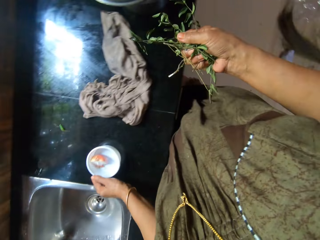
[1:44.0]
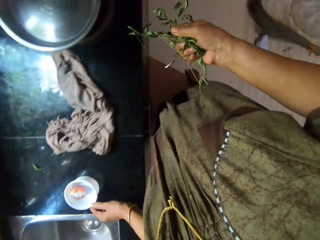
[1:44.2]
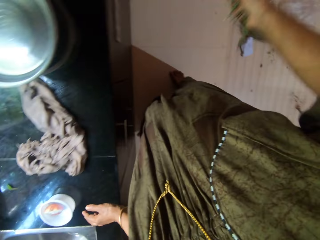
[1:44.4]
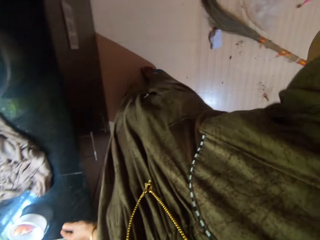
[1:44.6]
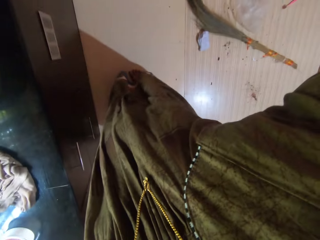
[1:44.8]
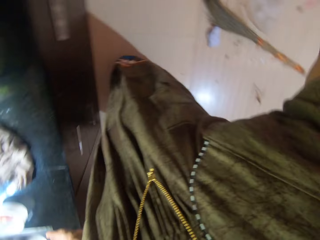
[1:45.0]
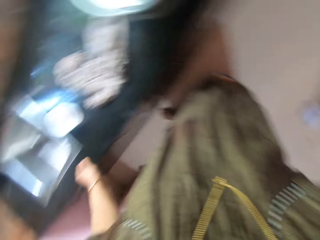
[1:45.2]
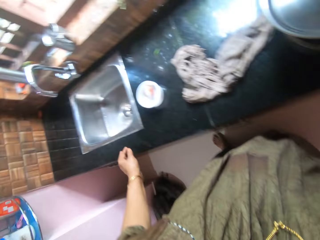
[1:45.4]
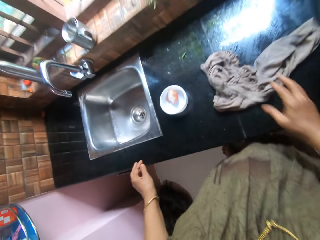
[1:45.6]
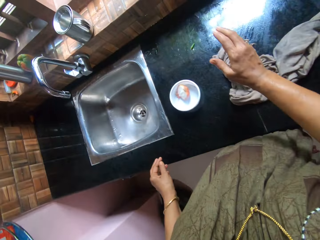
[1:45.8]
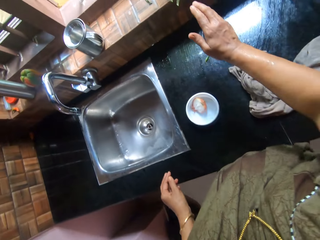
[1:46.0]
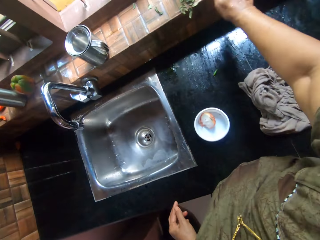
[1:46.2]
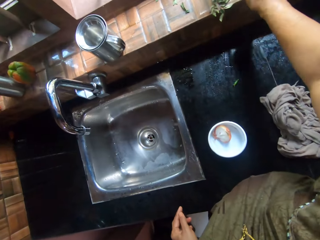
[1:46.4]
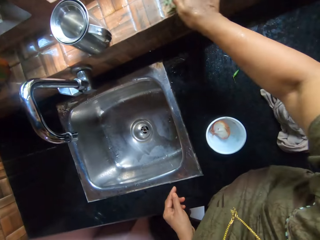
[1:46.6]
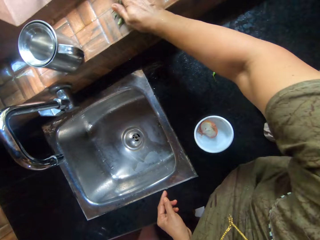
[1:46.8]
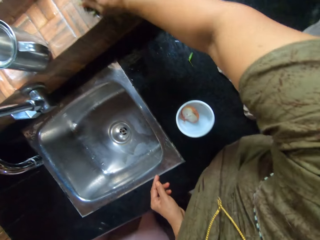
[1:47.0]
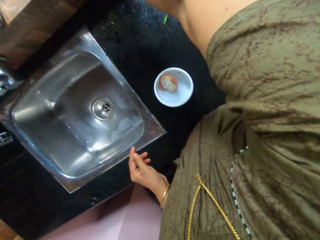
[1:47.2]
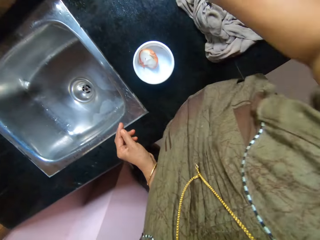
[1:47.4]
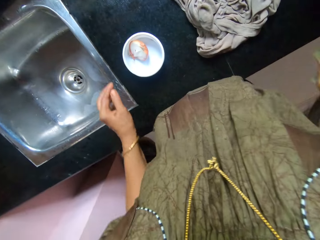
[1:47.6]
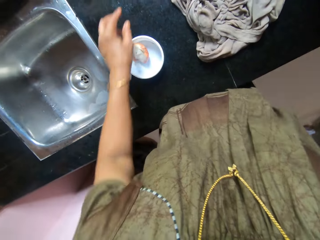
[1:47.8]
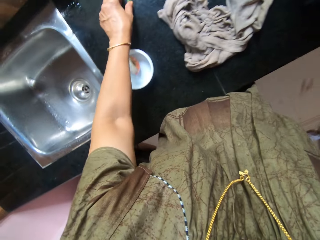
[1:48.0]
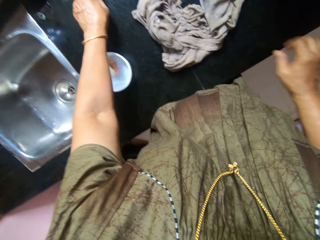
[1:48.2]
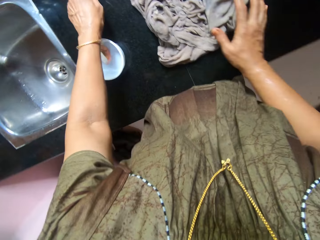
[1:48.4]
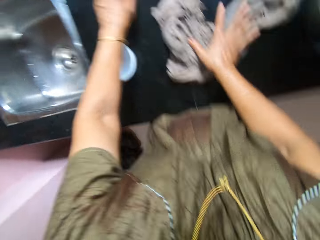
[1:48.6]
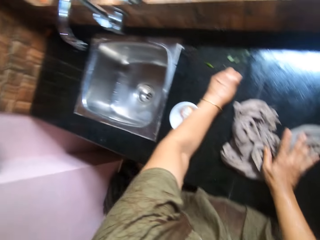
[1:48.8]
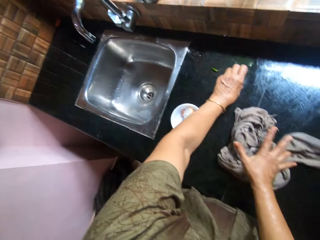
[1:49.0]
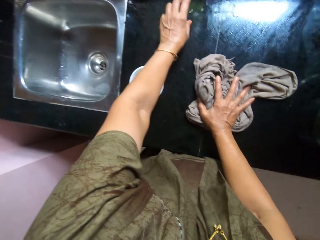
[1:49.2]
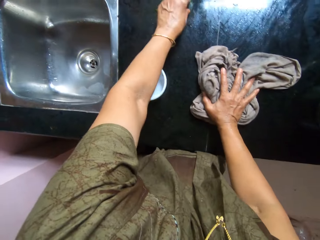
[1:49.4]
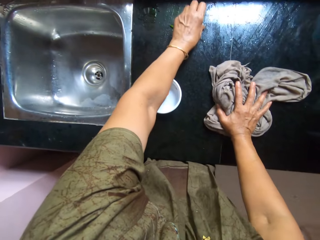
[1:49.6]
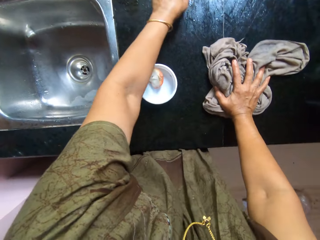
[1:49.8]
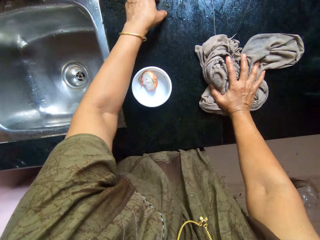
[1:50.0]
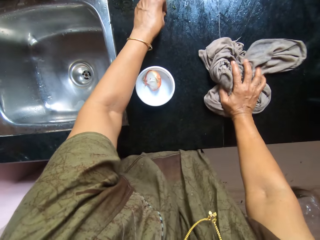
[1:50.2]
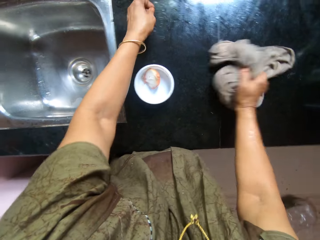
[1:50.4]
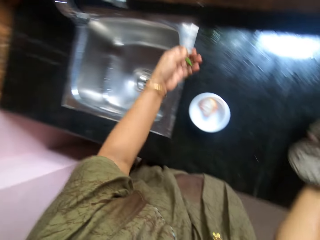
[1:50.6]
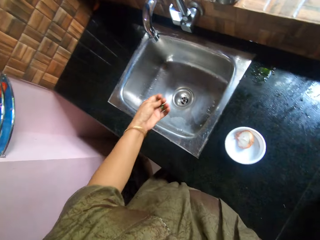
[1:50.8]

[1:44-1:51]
The camera wearer throws the leaf on the floor. She picks the leaves. She cleans the kitchen window with a cloth. She throws the leaves. She picks the leaves. She removes dirt from the kitchen cabinet with her left hand. She touches the piece of cloth. She converses. She picks the piece of cloth.

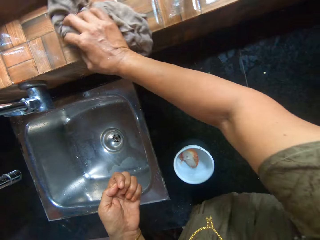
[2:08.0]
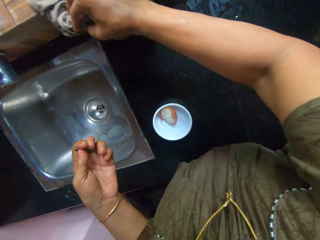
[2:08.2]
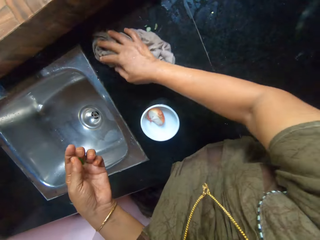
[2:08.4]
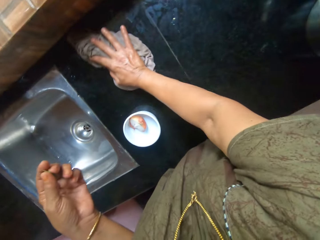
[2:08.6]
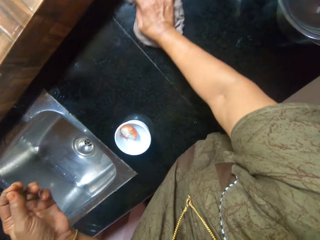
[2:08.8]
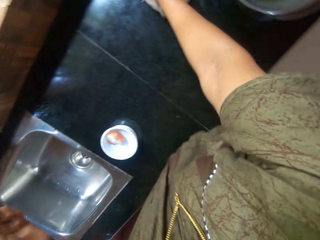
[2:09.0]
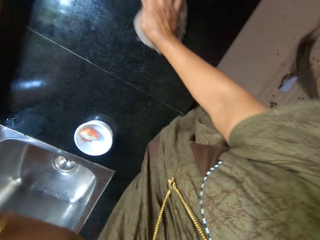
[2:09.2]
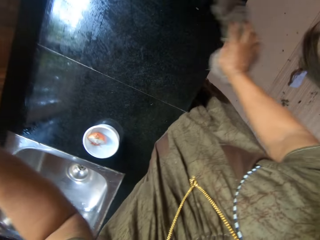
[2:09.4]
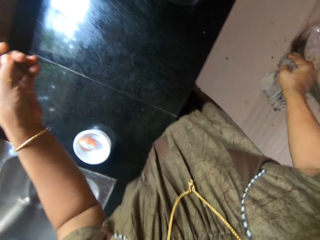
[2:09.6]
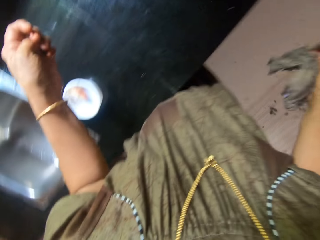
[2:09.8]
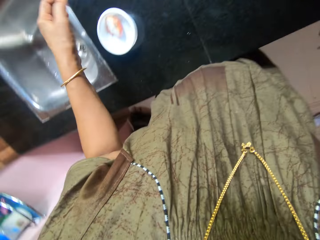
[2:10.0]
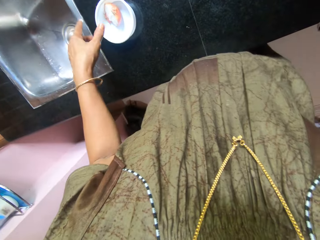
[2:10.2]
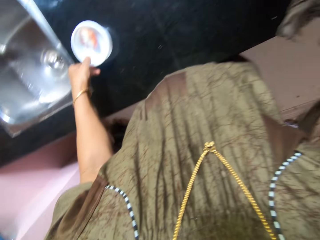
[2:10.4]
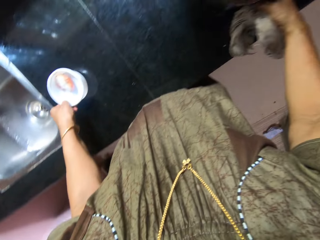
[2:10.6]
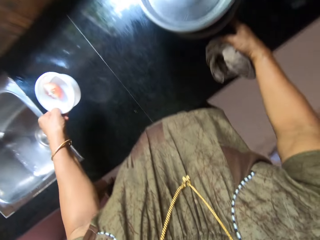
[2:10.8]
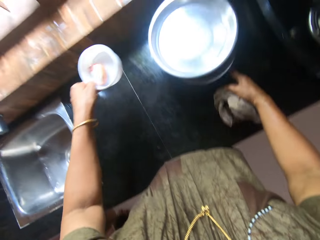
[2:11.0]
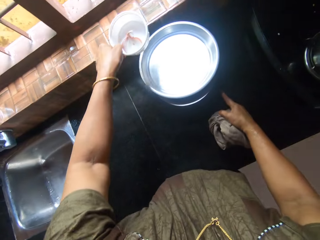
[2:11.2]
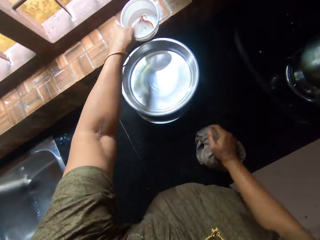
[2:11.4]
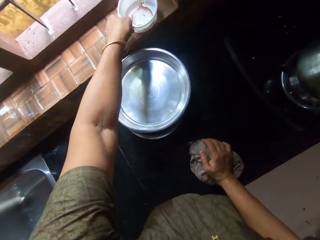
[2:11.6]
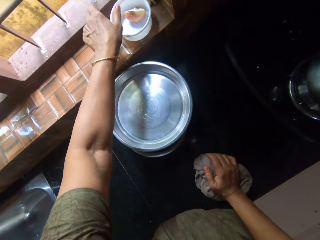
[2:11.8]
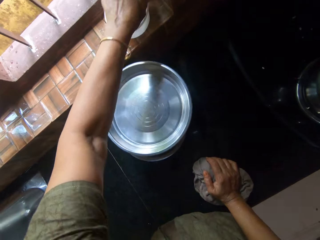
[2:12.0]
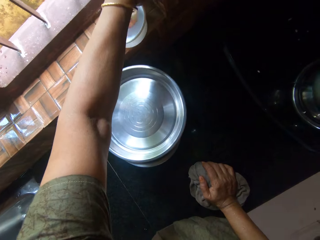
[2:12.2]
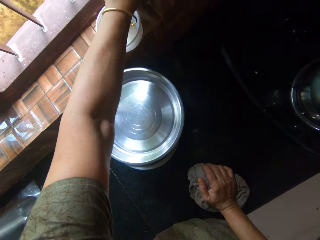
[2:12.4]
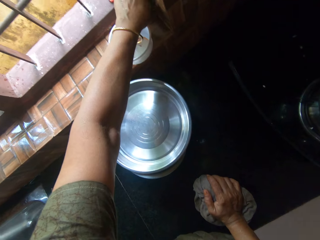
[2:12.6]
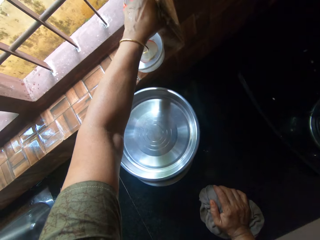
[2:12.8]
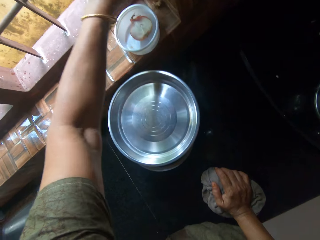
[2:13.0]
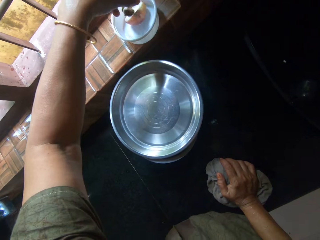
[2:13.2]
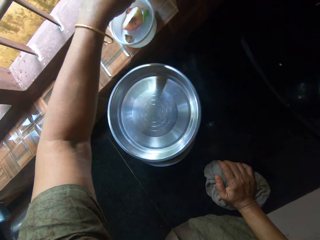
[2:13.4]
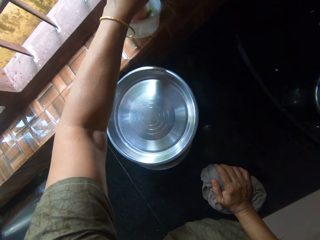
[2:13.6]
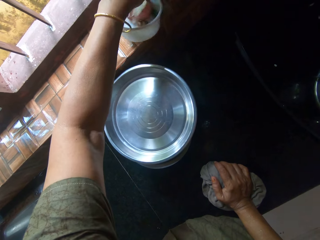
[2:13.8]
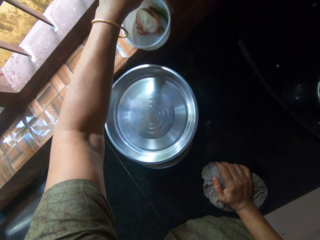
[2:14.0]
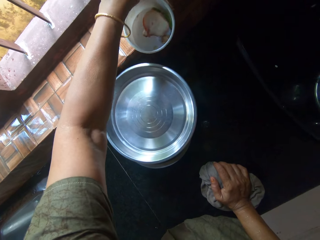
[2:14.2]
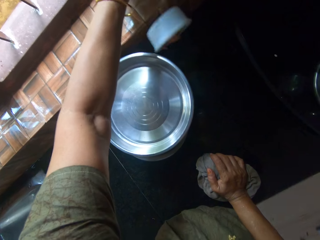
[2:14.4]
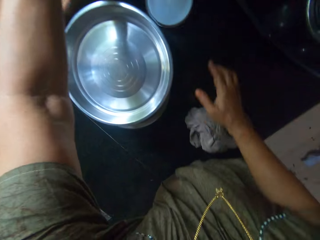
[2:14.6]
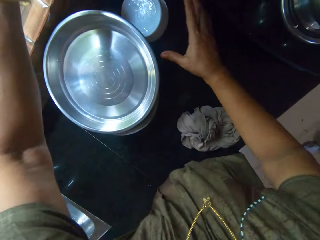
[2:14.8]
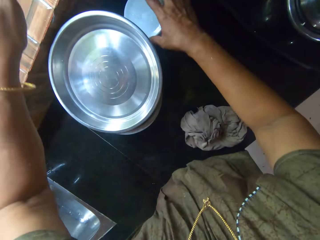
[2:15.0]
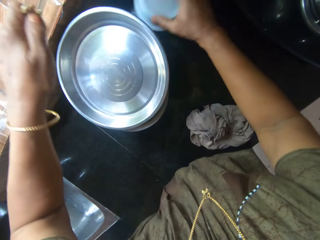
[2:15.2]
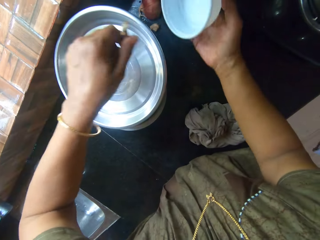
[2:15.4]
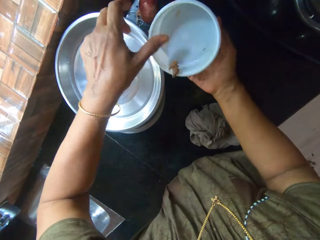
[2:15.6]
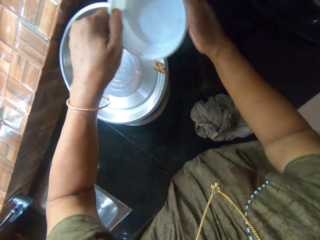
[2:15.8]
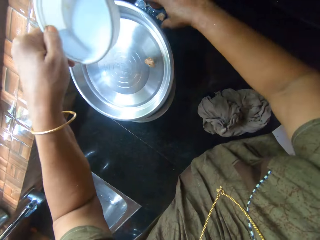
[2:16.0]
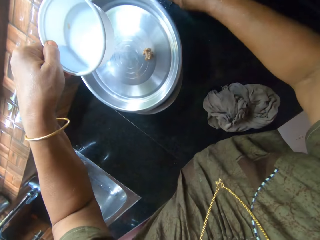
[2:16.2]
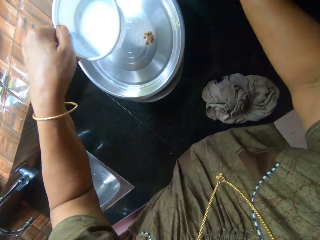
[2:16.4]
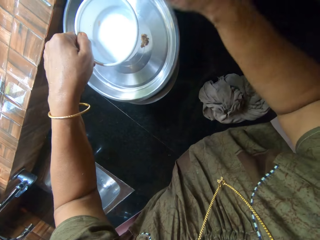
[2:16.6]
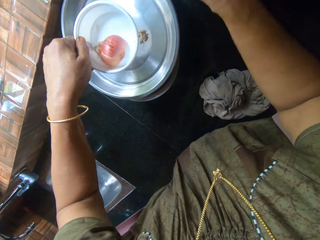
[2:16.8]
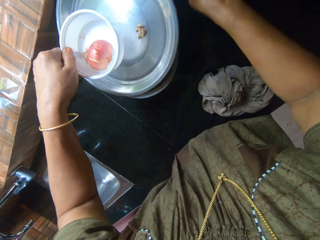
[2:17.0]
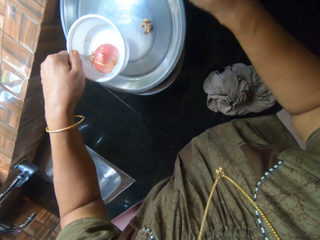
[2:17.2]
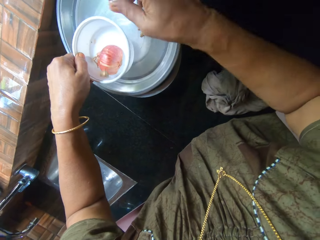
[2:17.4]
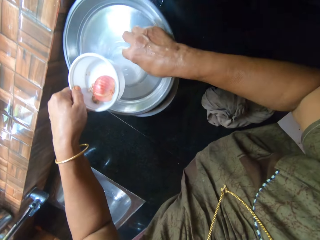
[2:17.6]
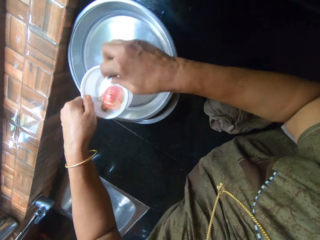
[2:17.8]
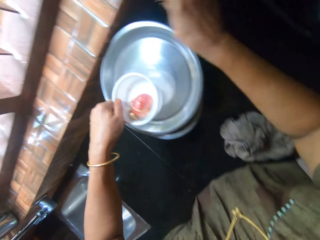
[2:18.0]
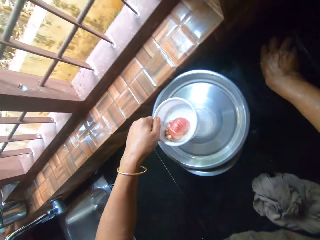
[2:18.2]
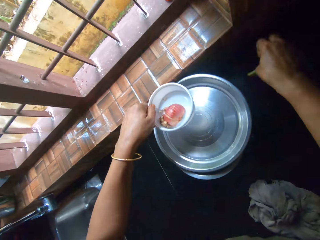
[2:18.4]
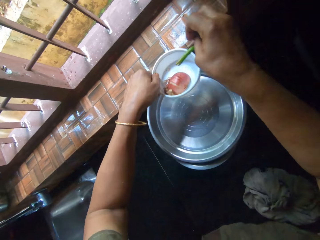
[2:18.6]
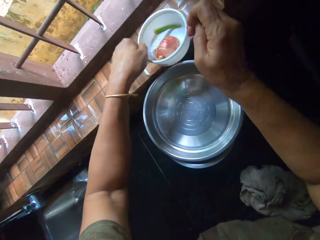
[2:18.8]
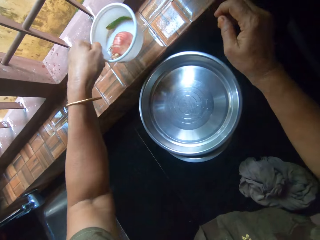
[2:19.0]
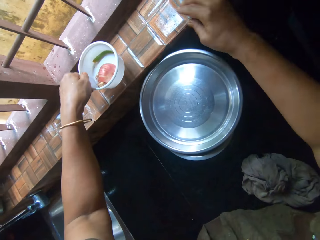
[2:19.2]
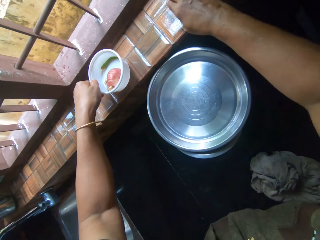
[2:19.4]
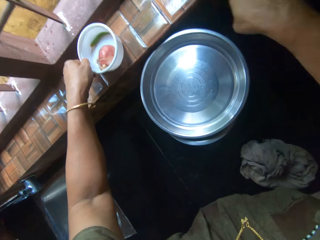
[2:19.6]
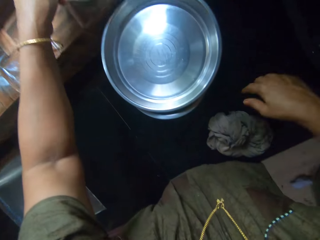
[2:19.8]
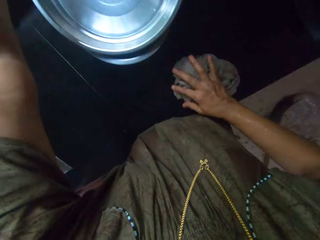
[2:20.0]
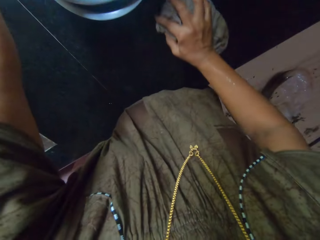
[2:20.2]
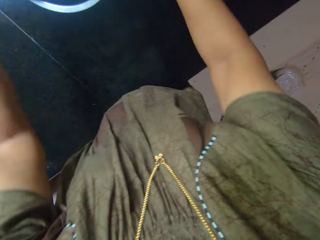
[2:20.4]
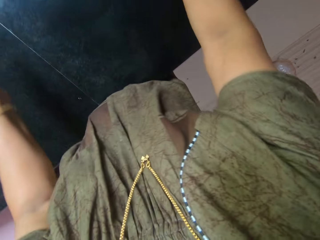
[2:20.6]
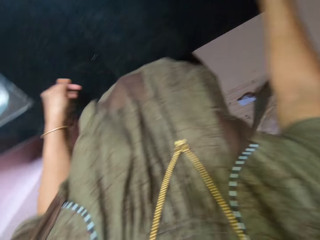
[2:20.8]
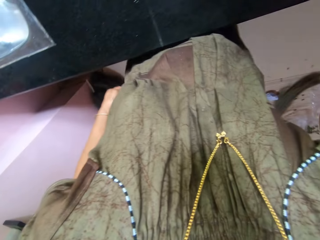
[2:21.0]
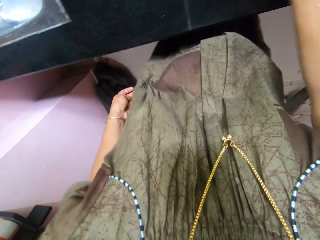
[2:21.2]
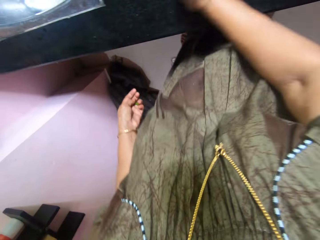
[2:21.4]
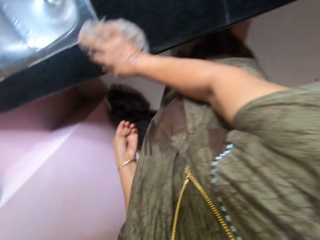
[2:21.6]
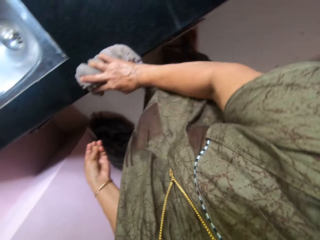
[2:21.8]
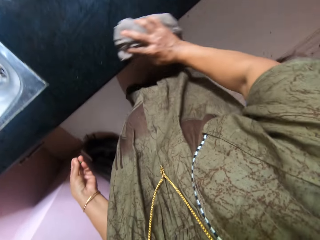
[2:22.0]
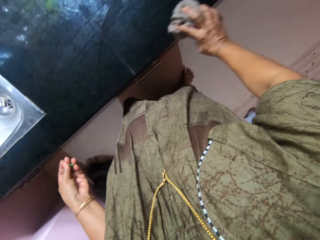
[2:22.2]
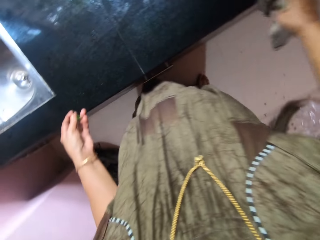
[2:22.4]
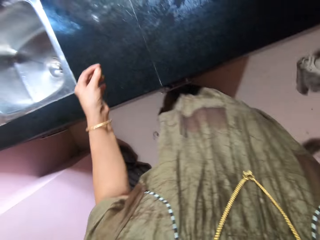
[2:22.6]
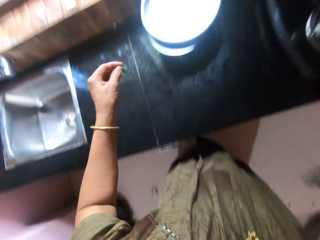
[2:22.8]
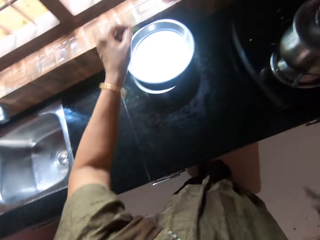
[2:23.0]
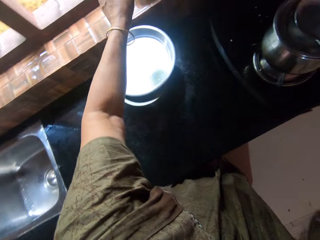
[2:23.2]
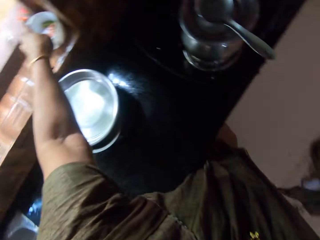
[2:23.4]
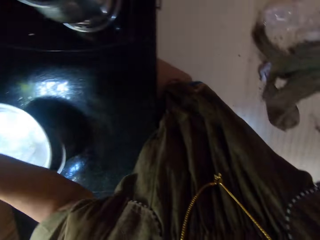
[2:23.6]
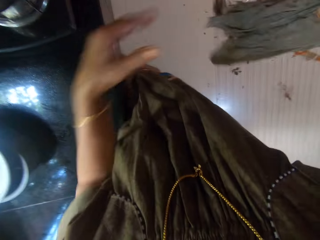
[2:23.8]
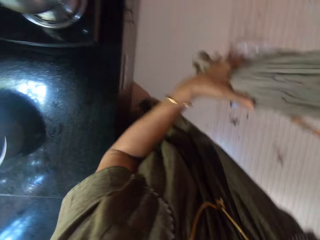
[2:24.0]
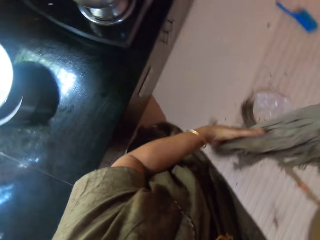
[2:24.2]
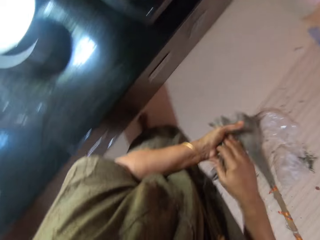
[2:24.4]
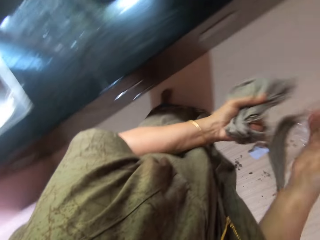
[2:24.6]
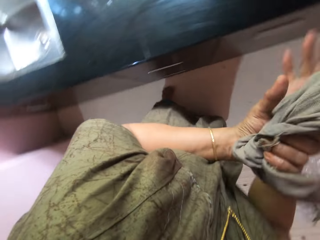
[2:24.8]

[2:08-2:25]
The camera wearer wipes the sink area with the wet piece of cloth. He moves the hand. He removes the plastic bowl or container from the kitchen cabinet. He drops the plastic bowl on the kitchen cabinet. He puts the pepper in the container. He picks the pepper and puts the peppers in the container. He moves the container. He picks the plastic bowl from the kitchen cabinet. He throws the ginger. He passes the container to the left hand. He picks up an onion from the kitchen cabinet and drops the onion inside the plastic bowl in his hands. He picks the pepper and puts the pepper in the container. He picks up the ginger from the metal tray on a pot and puts the ginger in the container. He picks the pepper and puts the pepper in the container. He drops the plastic bowl on the window. He touches the piece of cloth. He wipes the sink area with the piece of cloth in his right hand. He puts something in the container. He passes the piece of cloth to the left hand.
